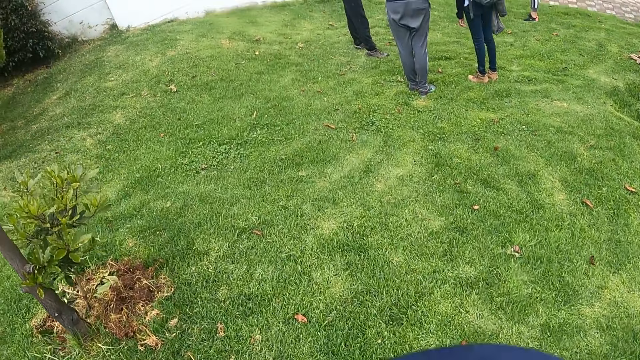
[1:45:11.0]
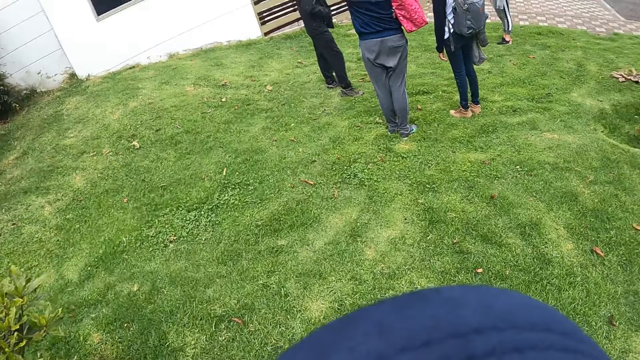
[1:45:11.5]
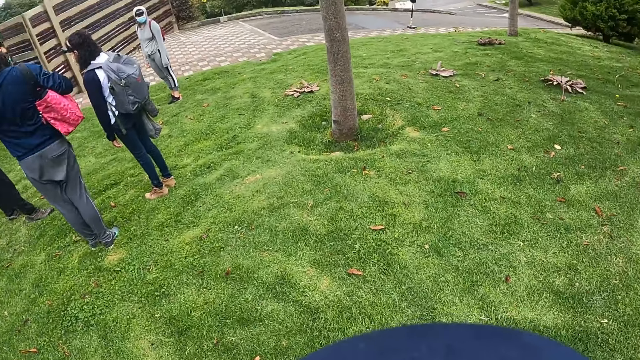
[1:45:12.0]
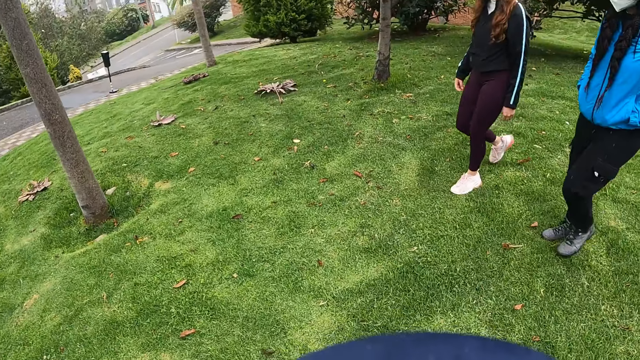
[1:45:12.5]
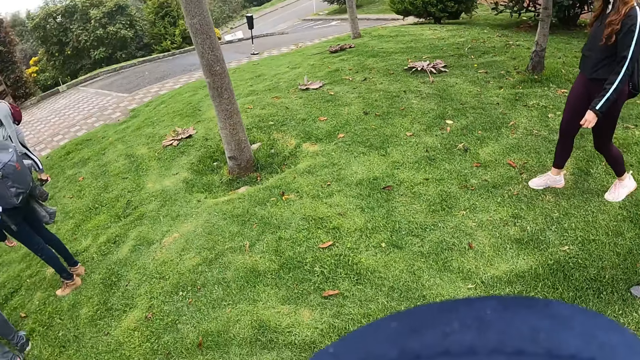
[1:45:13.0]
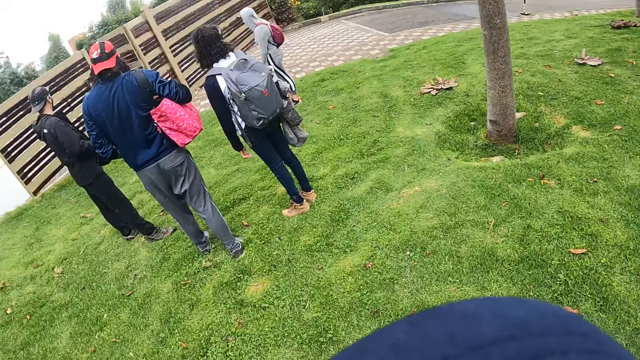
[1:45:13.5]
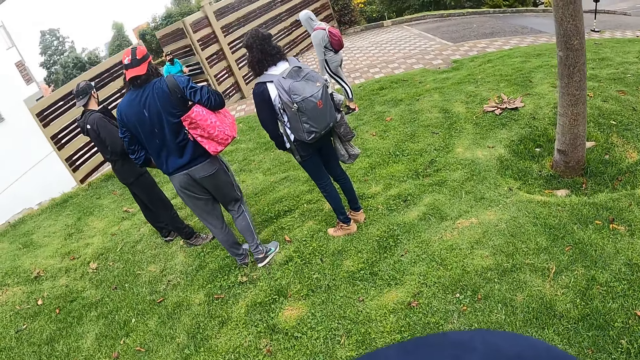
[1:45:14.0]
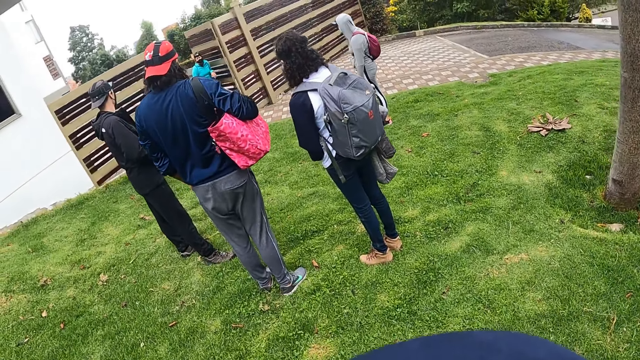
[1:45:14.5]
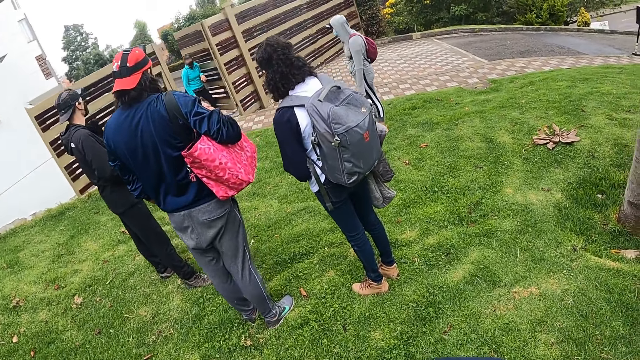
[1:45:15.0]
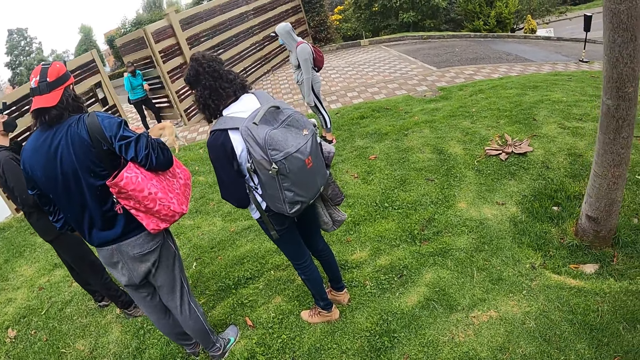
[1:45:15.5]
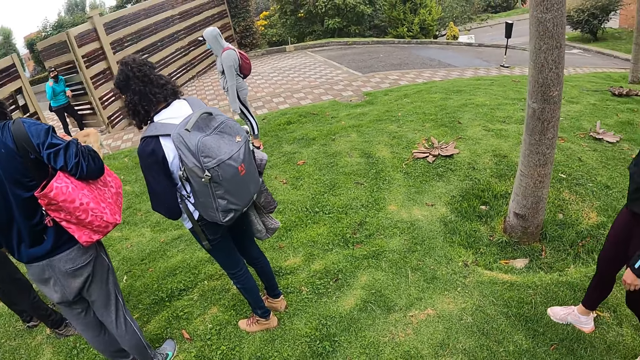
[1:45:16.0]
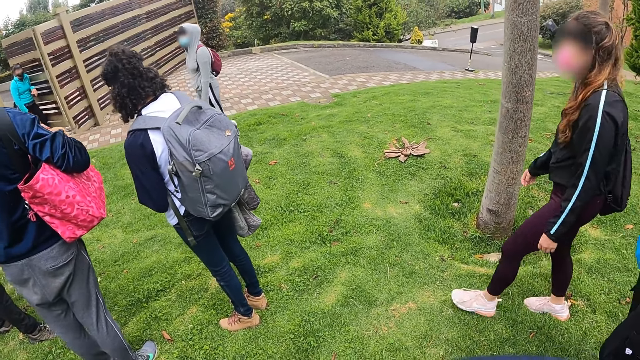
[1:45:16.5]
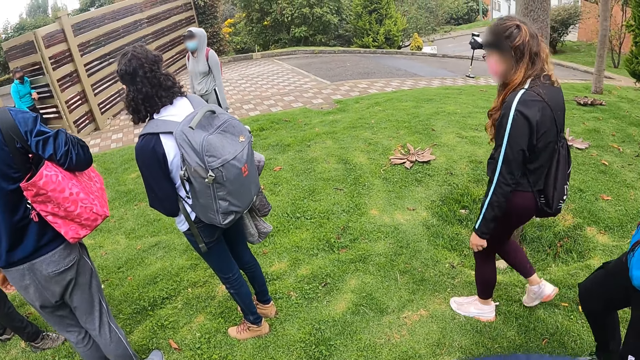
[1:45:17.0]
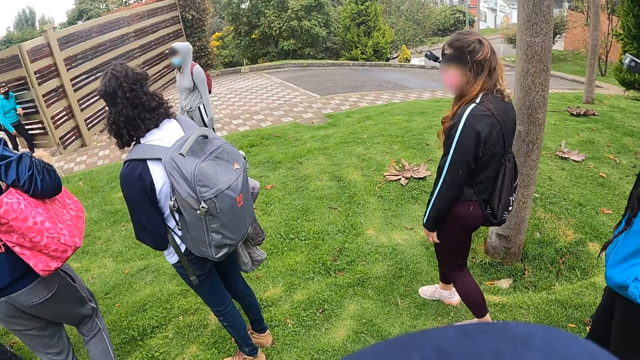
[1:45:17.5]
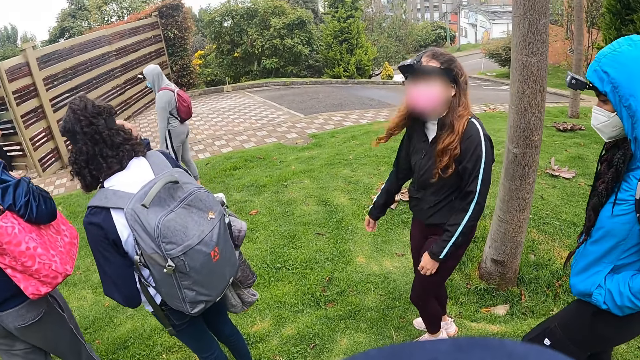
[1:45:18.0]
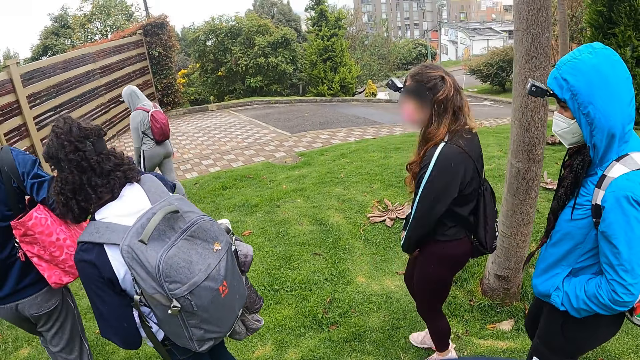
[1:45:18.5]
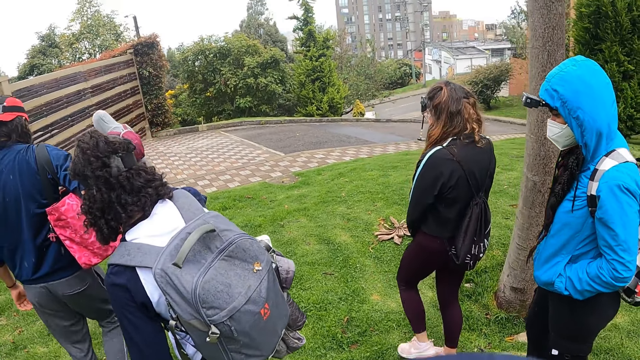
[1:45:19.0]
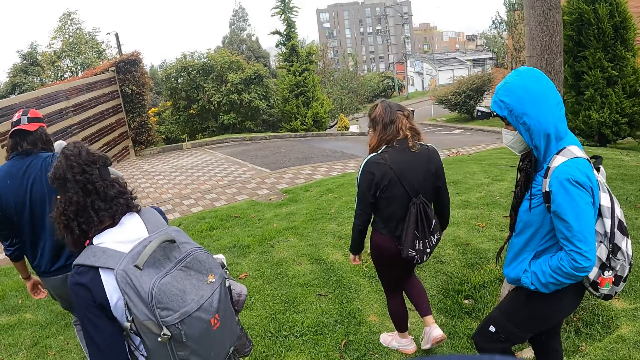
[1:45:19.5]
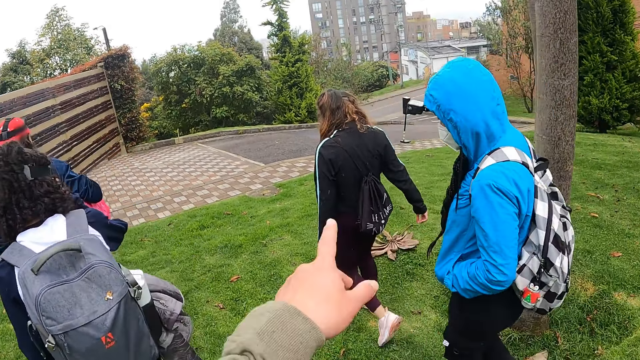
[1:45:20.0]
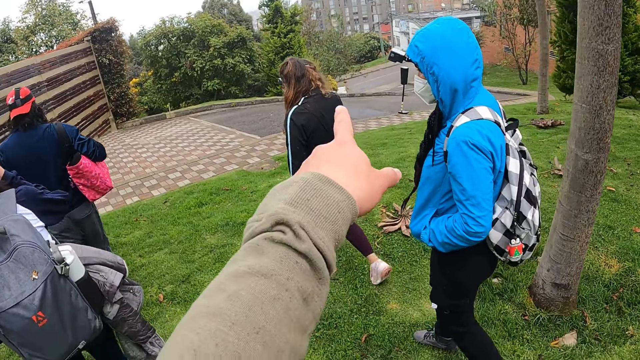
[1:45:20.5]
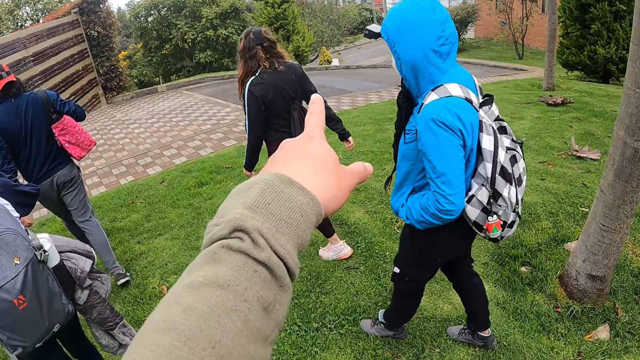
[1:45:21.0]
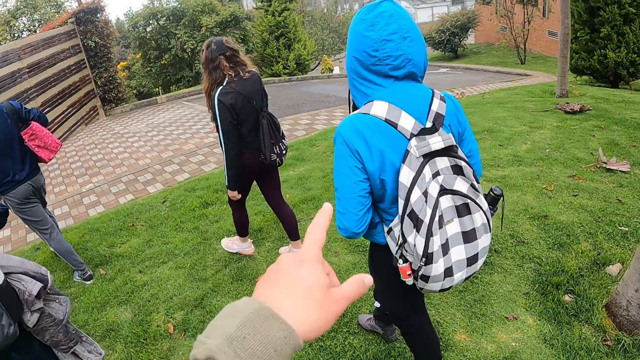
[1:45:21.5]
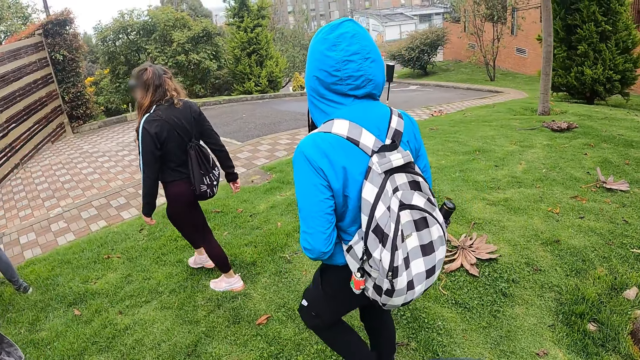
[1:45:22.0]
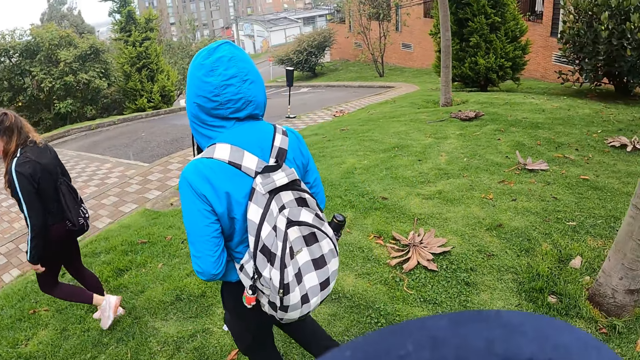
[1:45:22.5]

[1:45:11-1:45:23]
The camera wearer looks around the field. They stand. They point toward a certain direction.

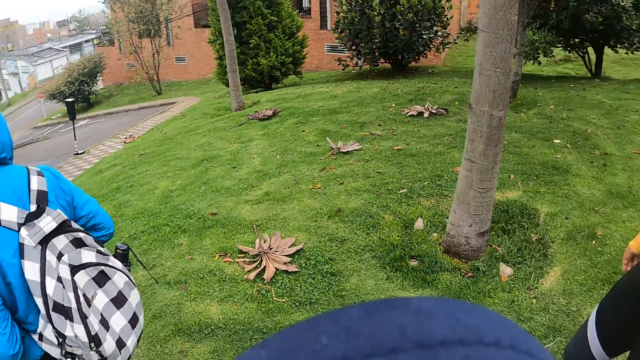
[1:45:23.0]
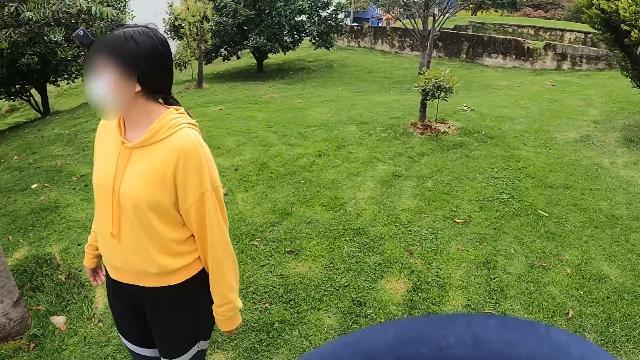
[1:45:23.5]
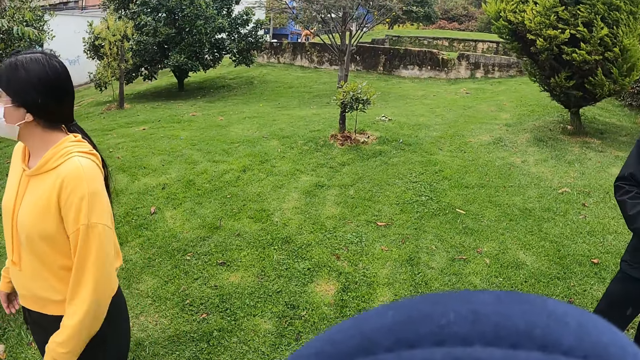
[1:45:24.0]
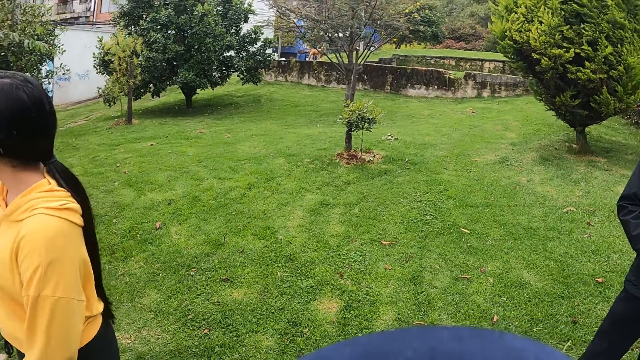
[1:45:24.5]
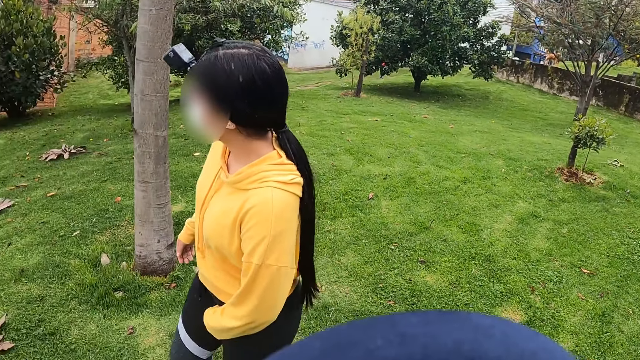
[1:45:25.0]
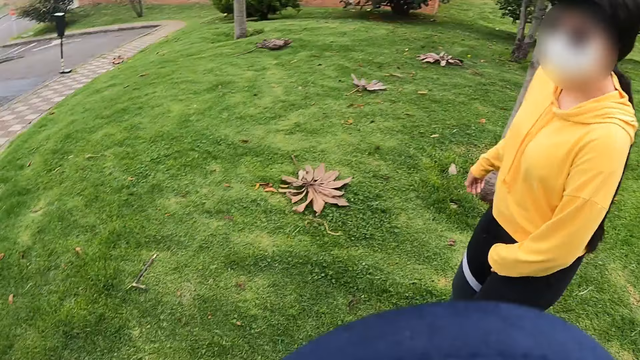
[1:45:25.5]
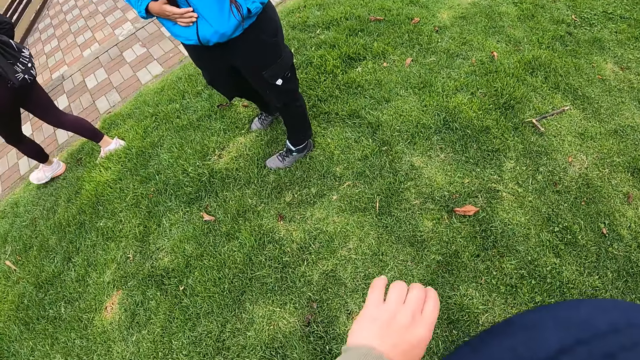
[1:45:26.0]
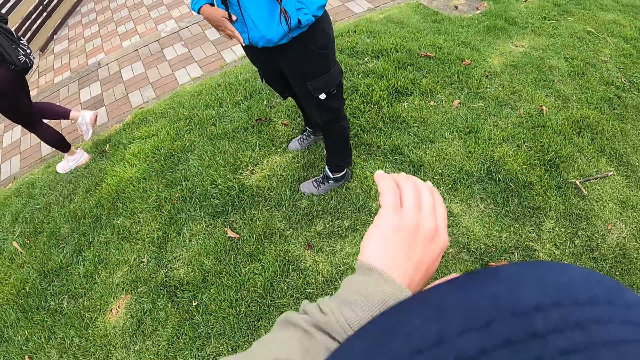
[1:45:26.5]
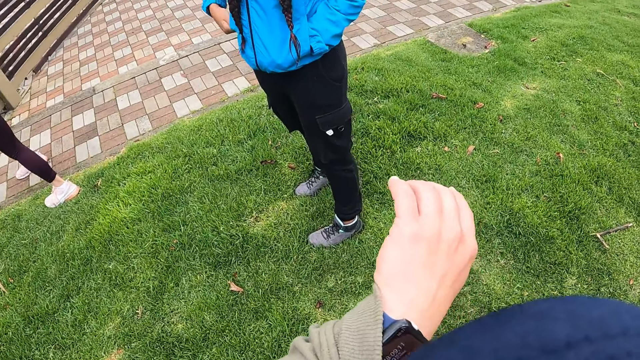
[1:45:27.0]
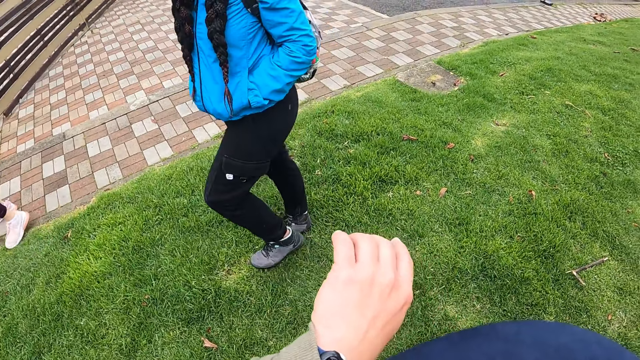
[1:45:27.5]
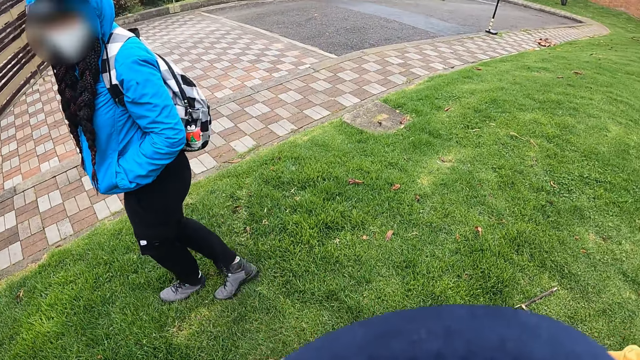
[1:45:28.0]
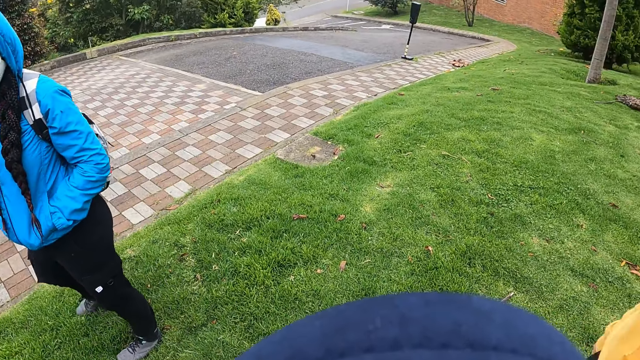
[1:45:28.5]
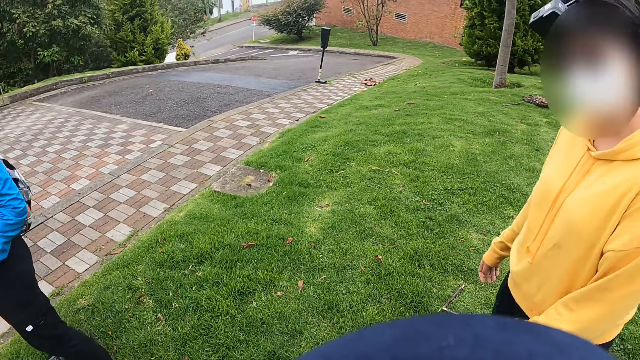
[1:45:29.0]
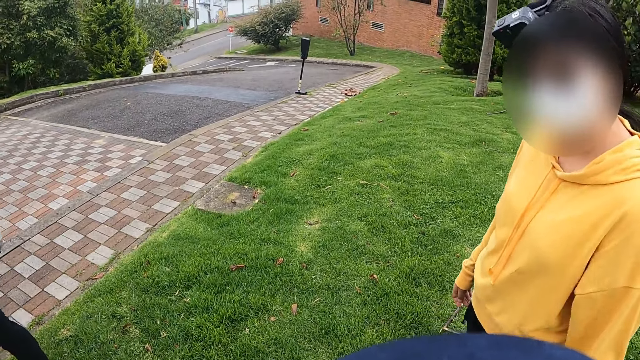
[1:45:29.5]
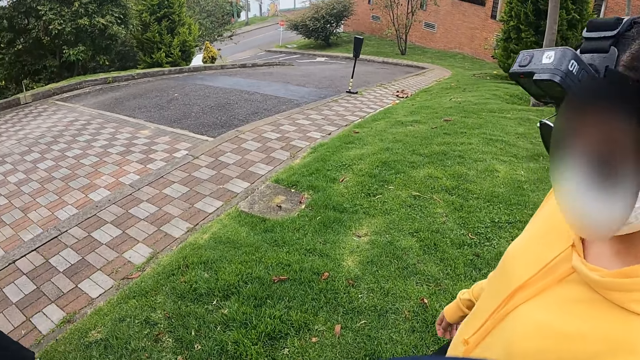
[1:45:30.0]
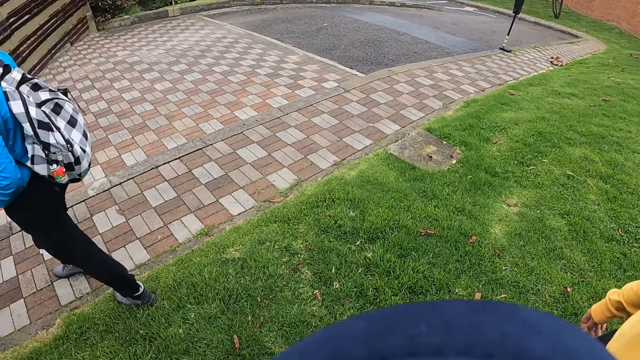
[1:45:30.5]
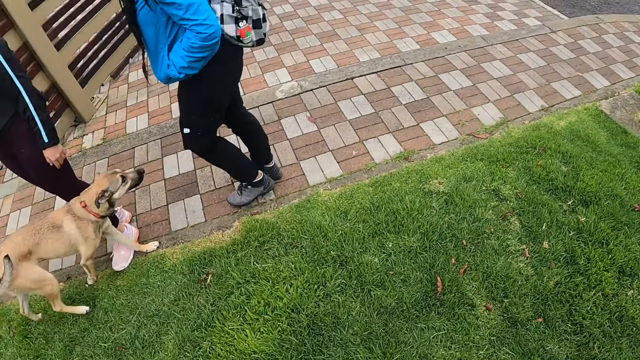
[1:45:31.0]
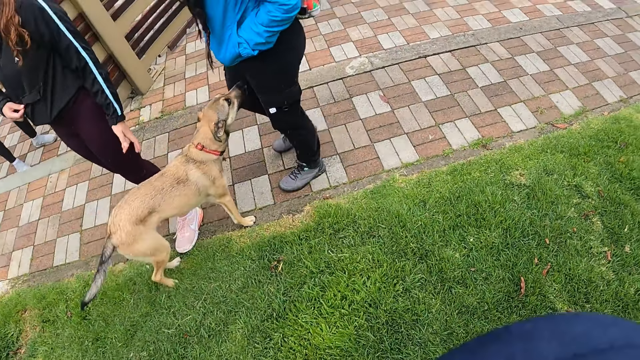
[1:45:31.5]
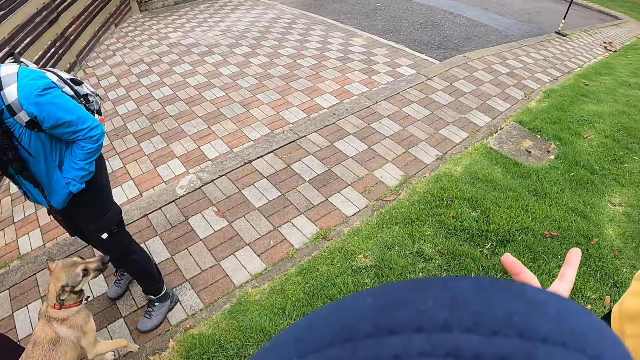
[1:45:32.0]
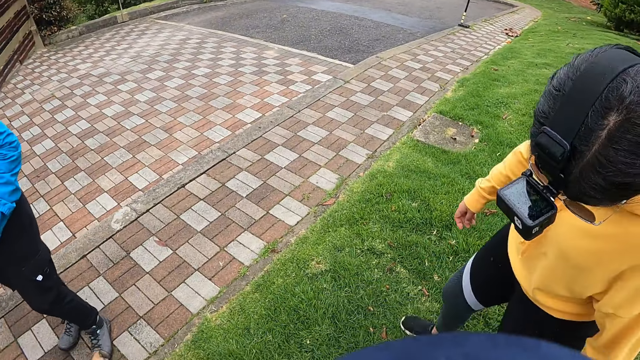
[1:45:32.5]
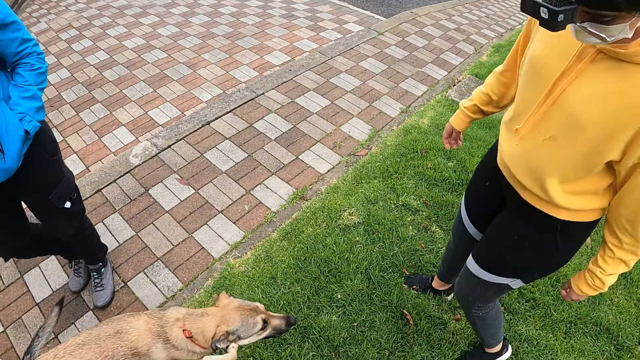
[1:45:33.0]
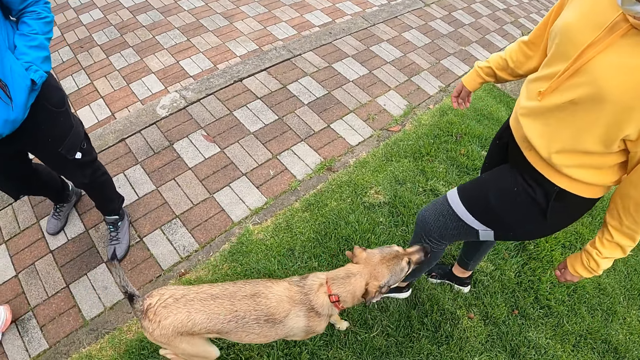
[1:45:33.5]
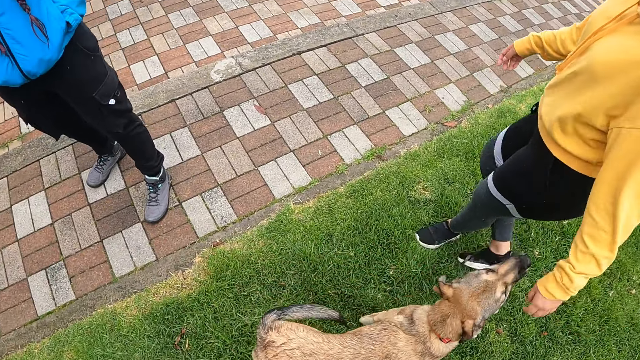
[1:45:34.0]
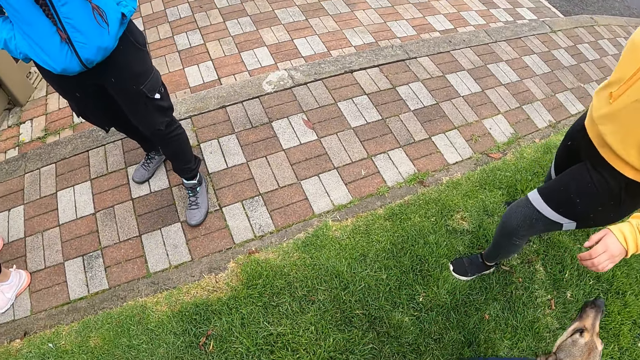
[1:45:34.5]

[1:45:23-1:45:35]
The camera wearer looks around the field. She checks a wristwatch around her left hand. She interacts with a lady.
